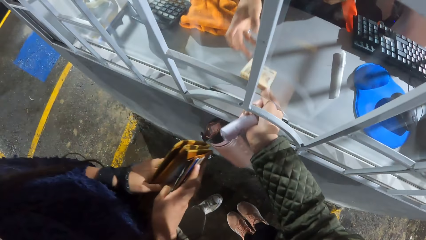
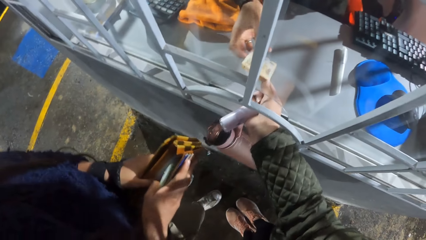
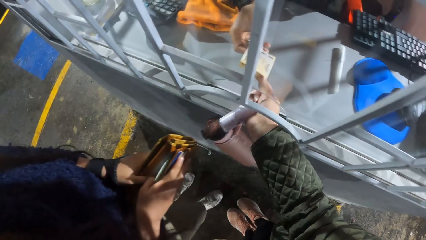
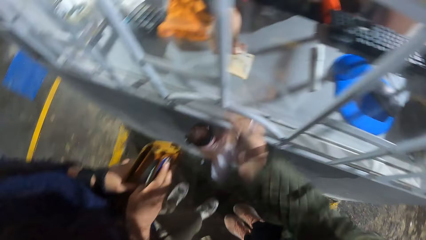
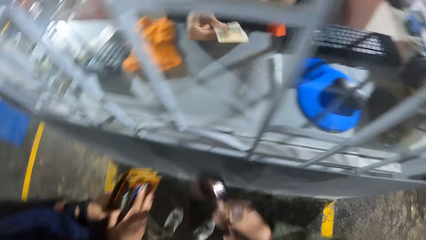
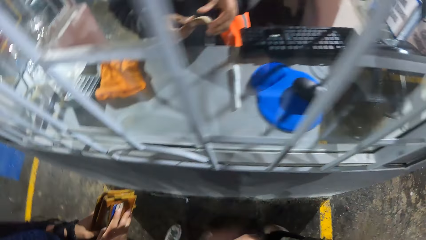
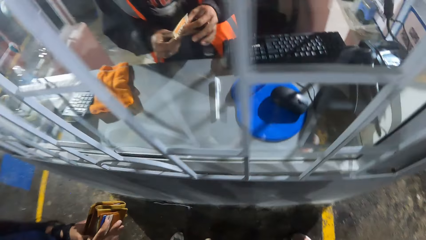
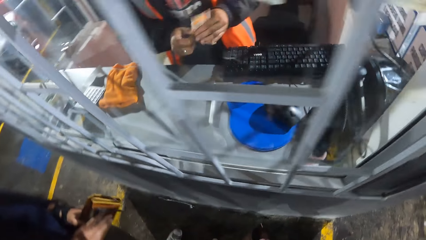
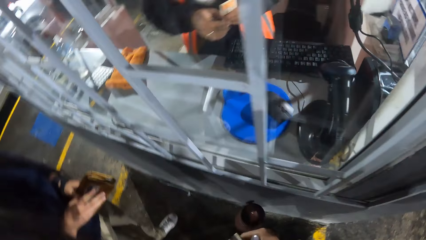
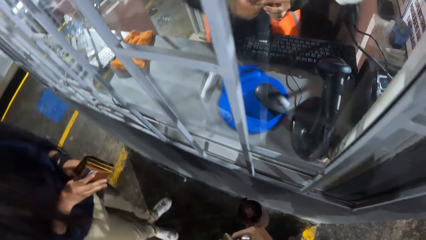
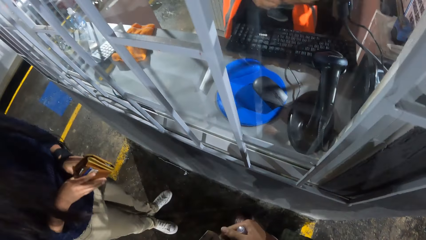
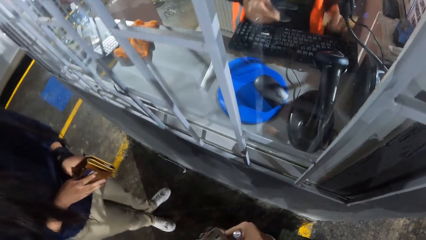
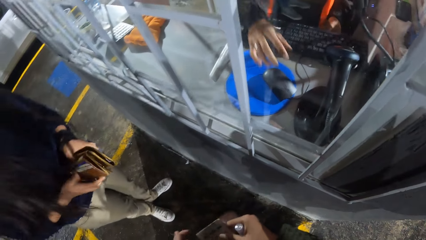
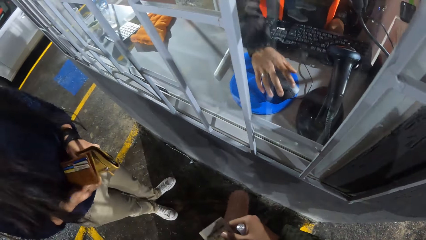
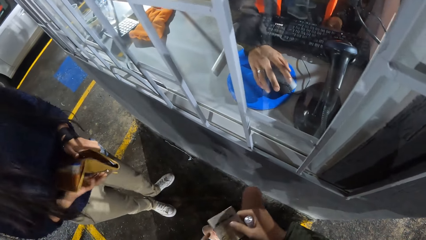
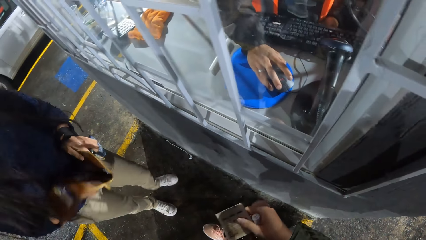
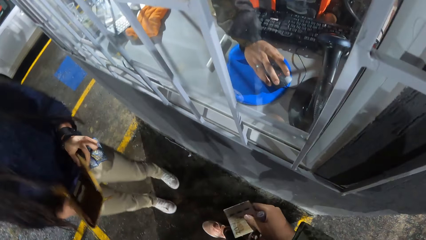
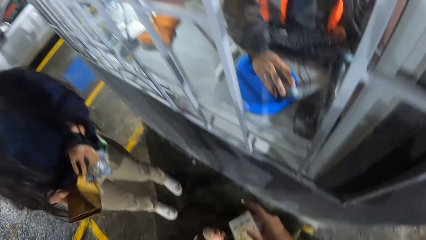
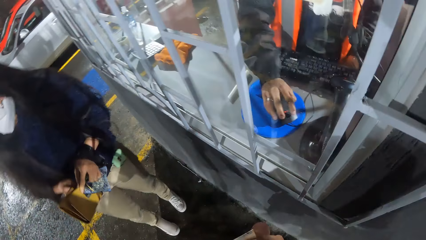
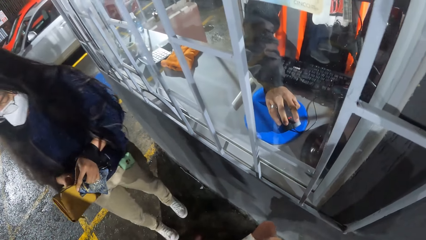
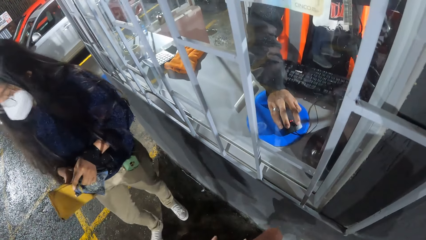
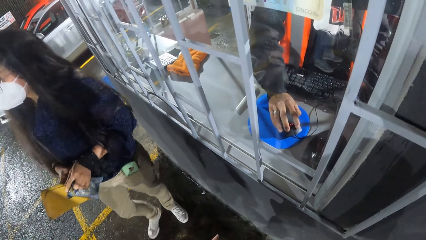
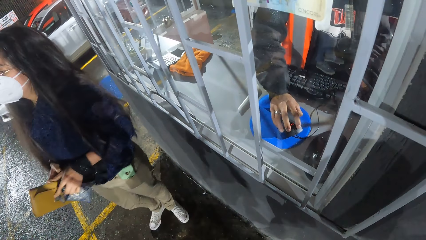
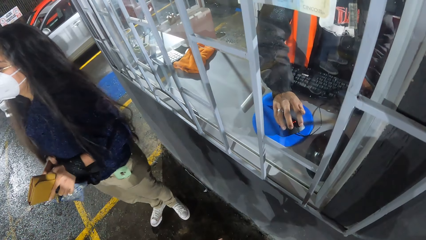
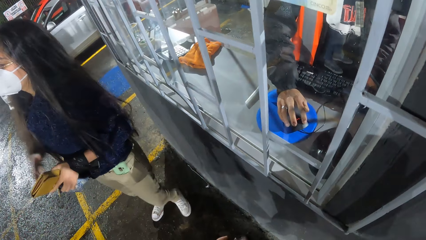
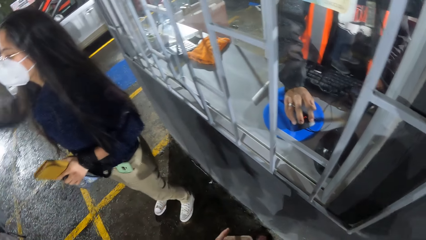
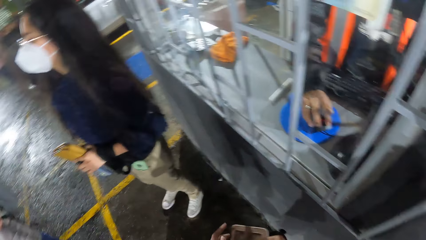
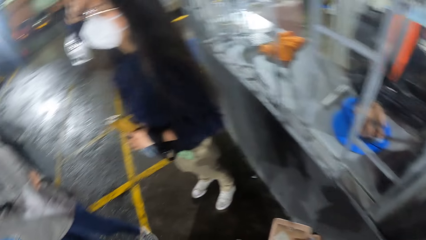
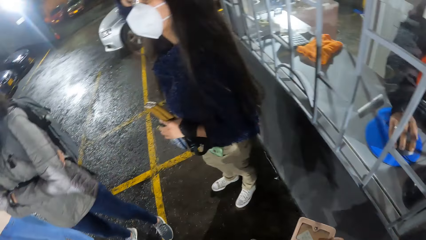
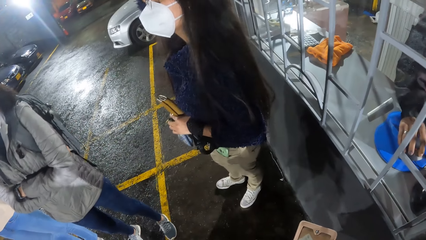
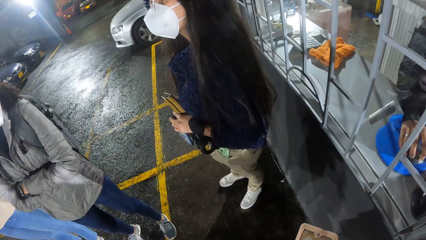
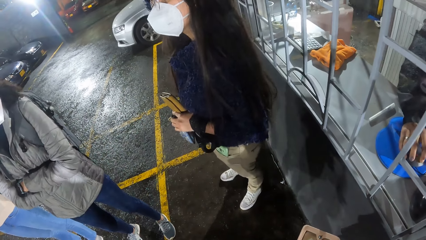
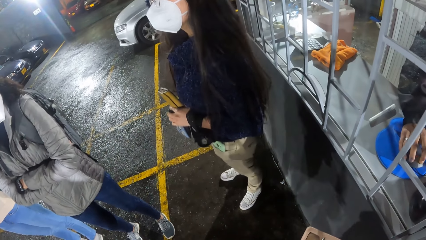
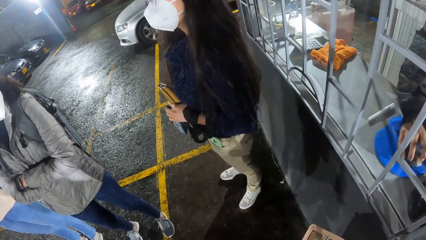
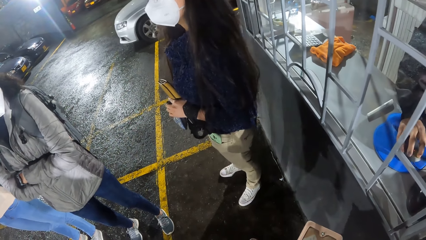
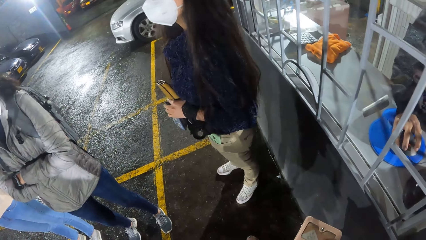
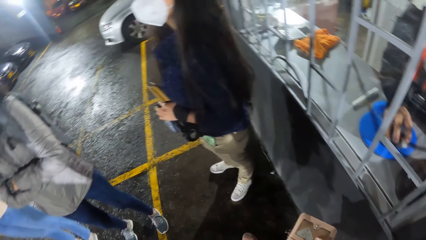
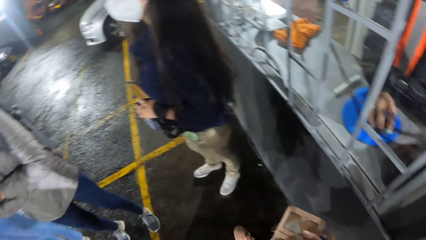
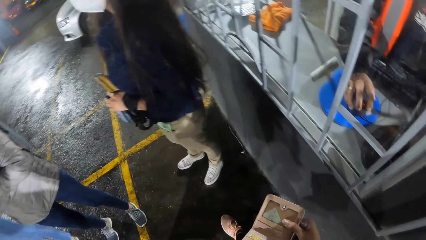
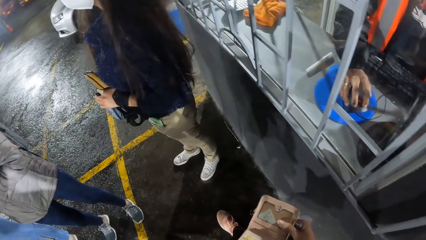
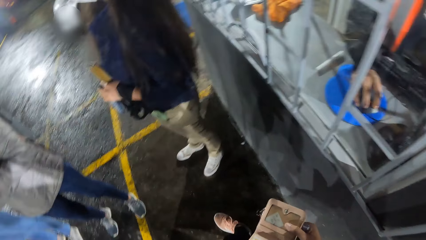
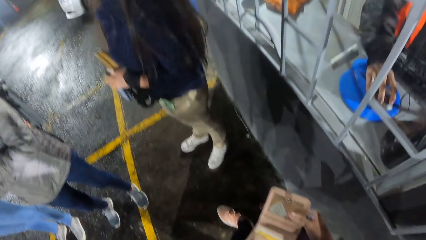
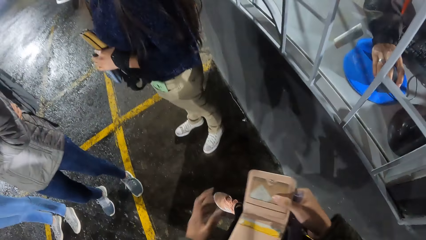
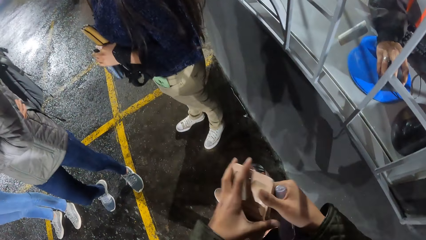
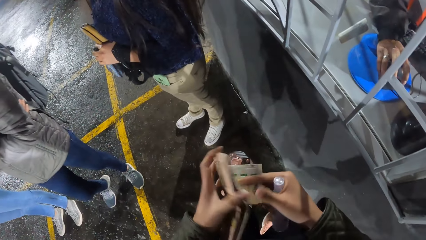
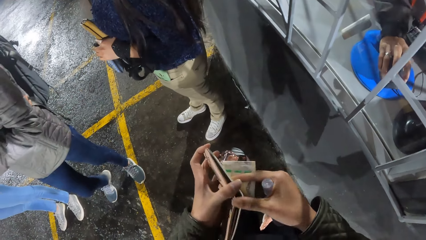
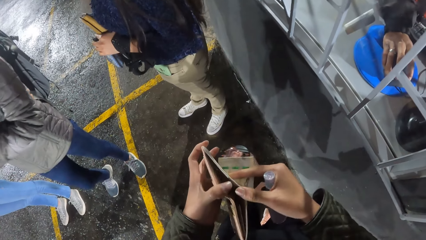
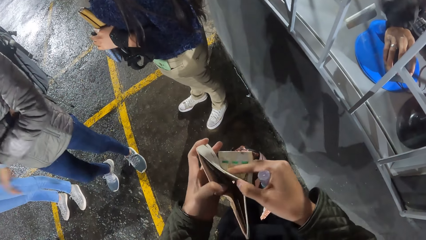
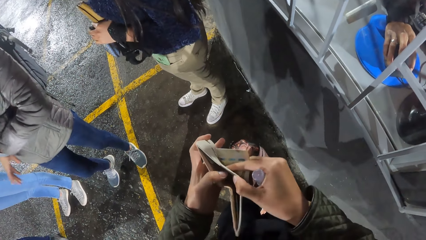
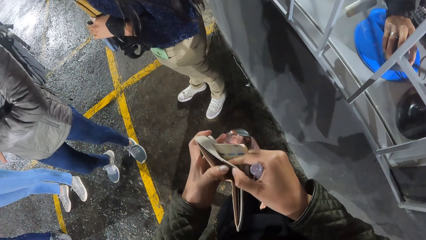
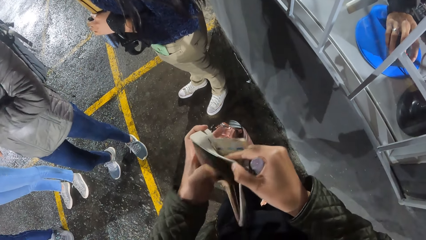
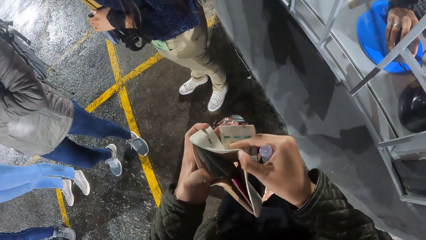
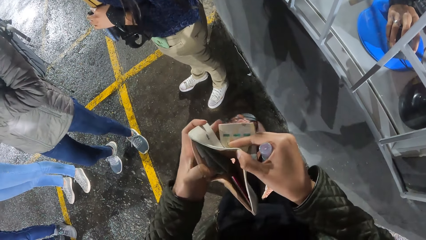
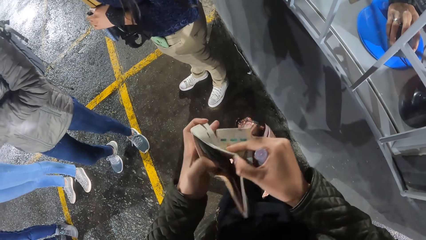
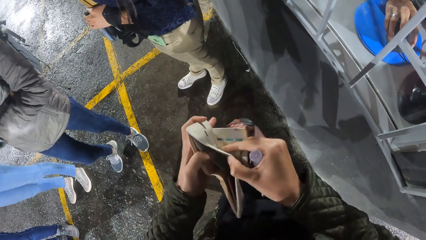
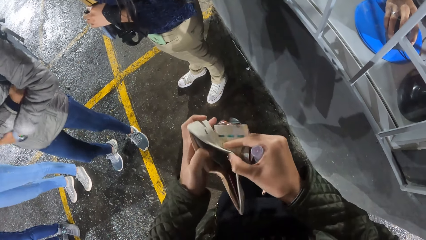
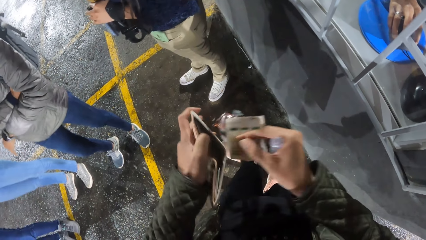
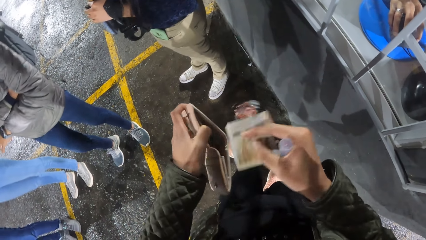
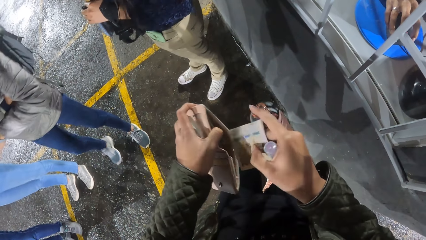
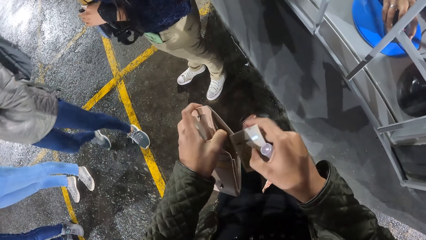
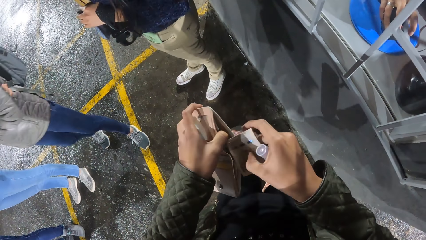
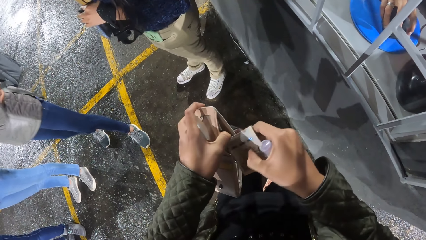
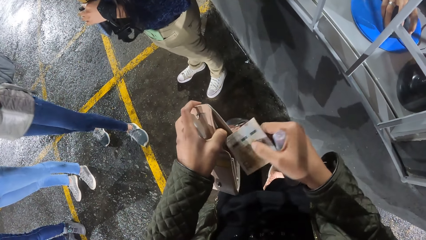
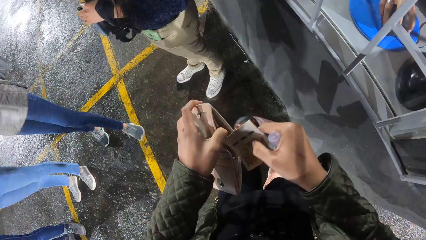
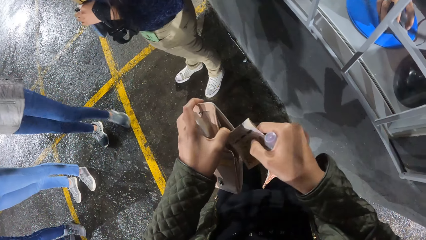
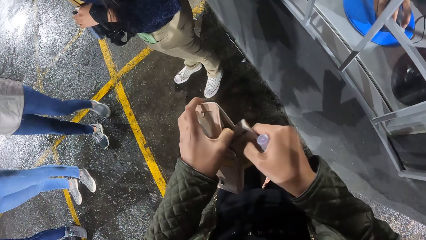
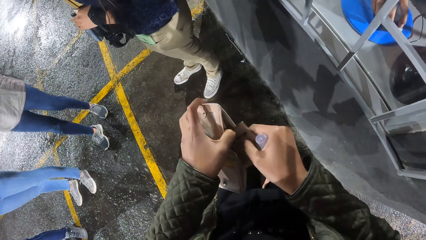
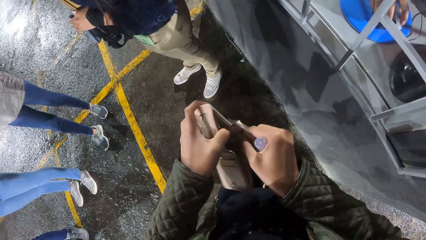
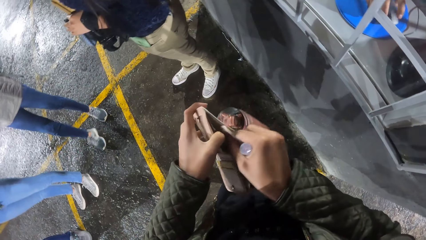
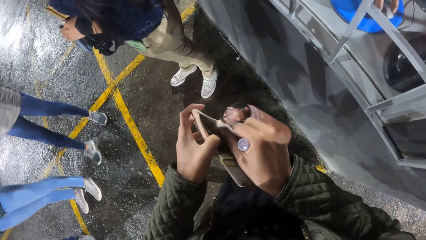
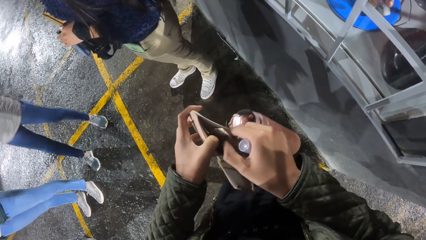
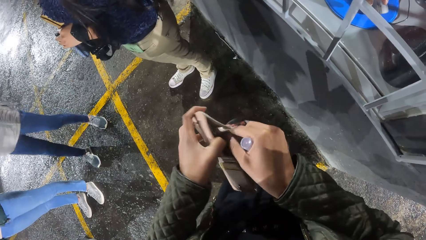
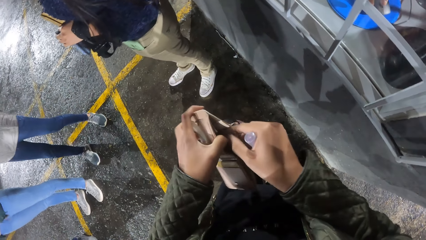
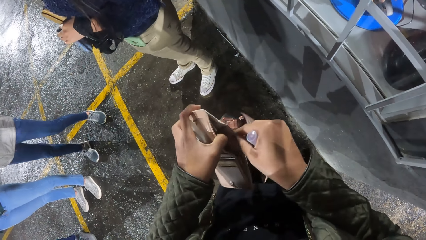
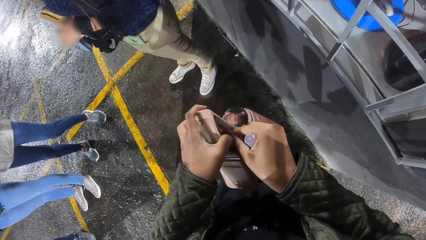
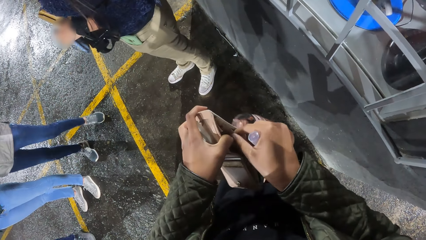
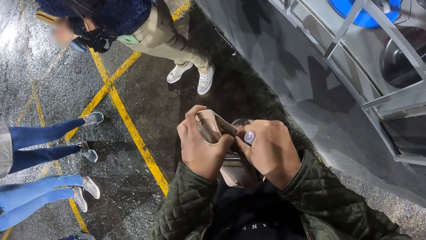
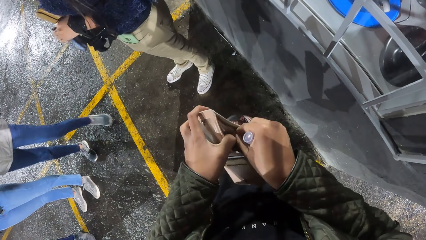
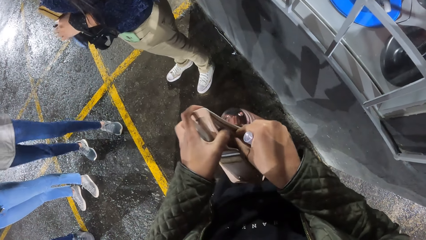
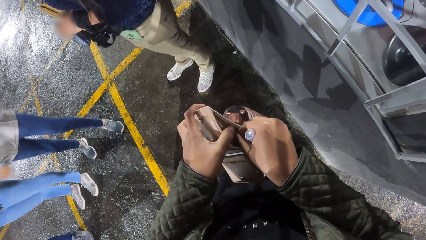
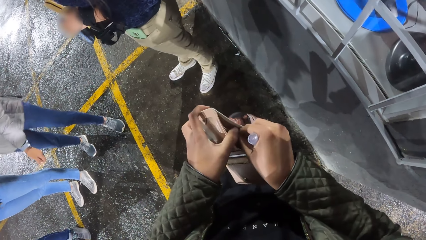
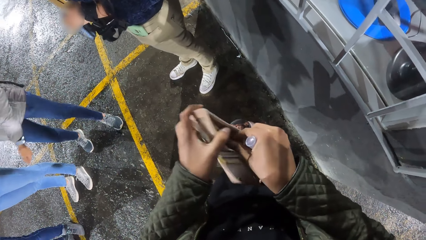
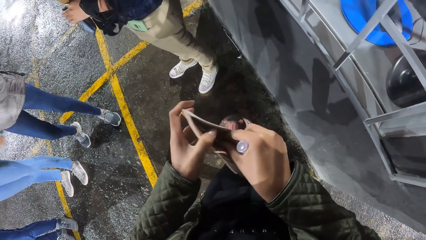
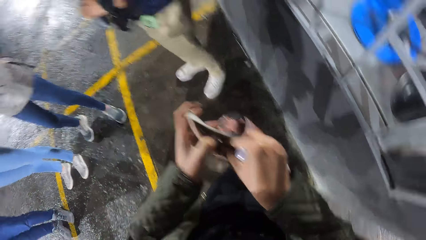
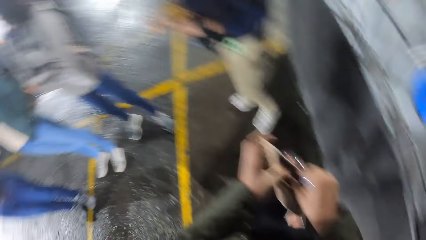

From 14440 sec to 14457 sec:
The camera wearer gives the cashier, a woman, the money with her right hand. The cashier passes the money in her right hand to her left hand. The cashier uses a mouse with her right hand. The other woman closes the wallet with both hands. The cashier operates a computer. The camera wearer opens the wallet with her right hand. She puts the money in her right hand in the wallet.
